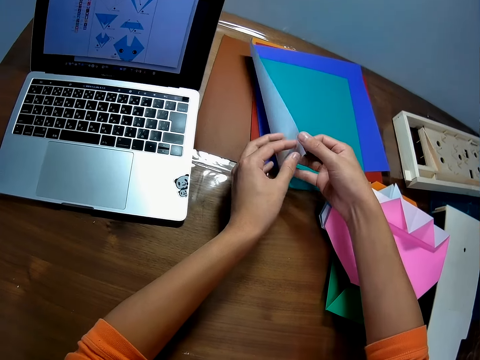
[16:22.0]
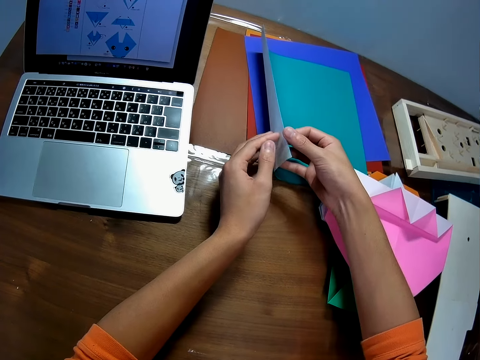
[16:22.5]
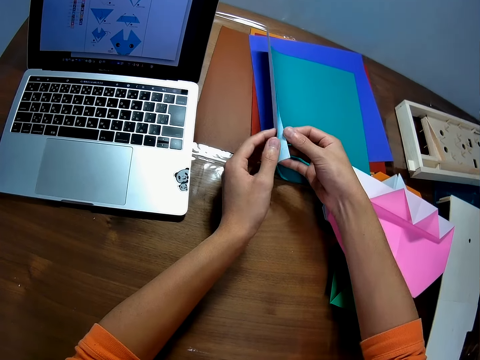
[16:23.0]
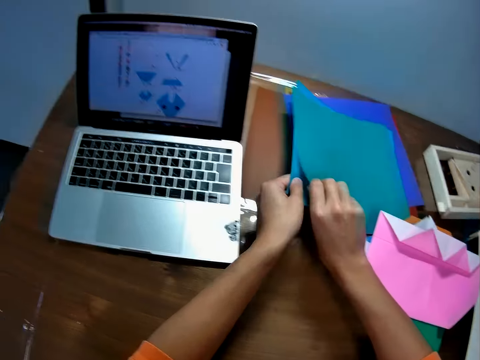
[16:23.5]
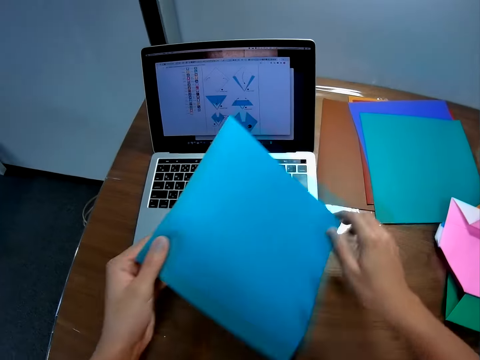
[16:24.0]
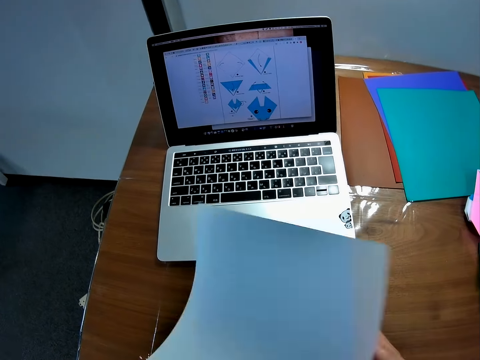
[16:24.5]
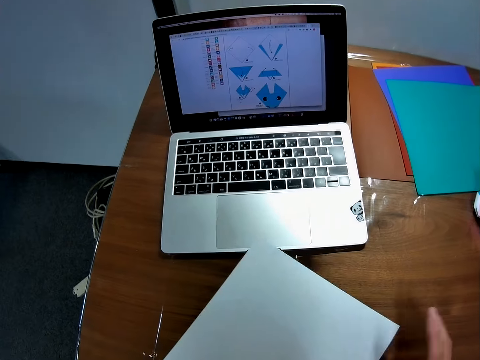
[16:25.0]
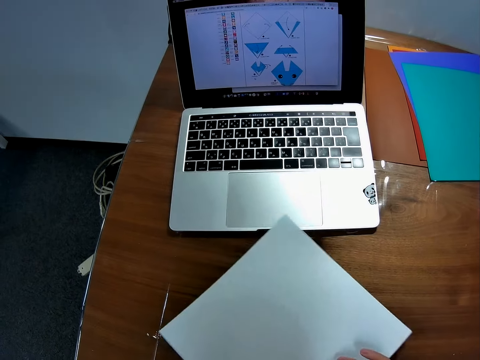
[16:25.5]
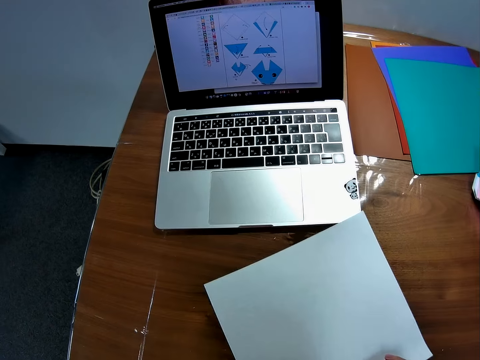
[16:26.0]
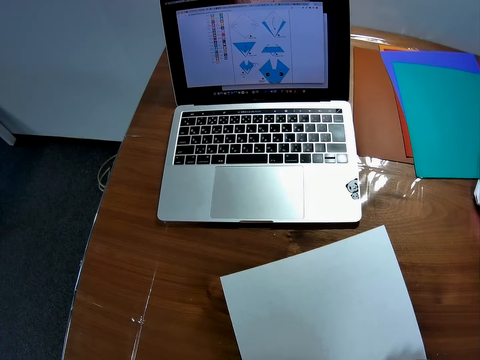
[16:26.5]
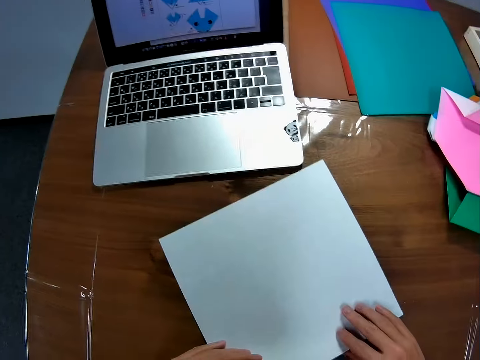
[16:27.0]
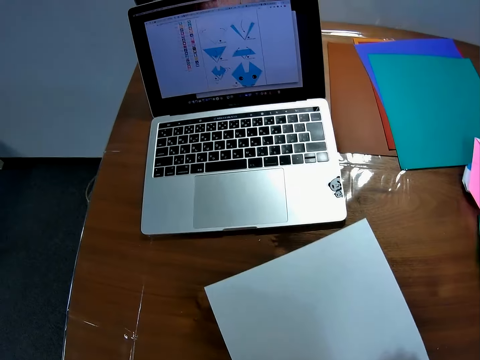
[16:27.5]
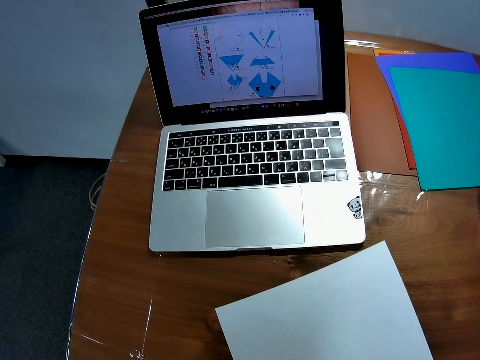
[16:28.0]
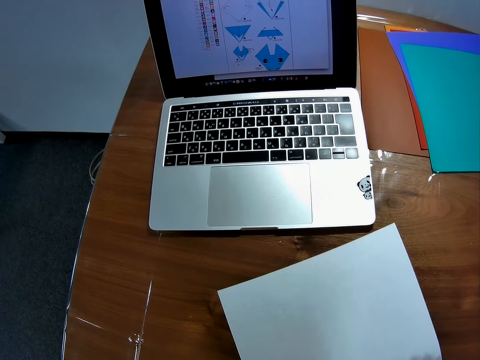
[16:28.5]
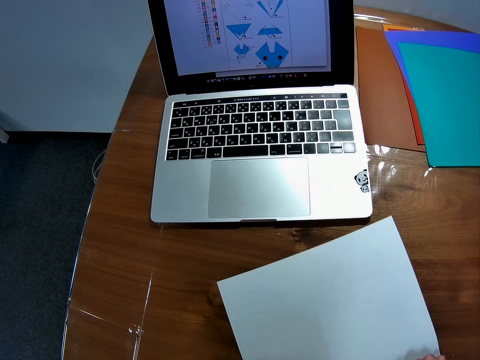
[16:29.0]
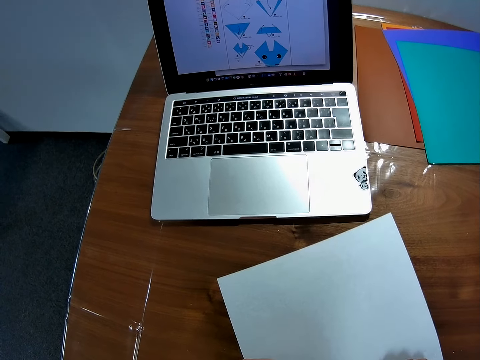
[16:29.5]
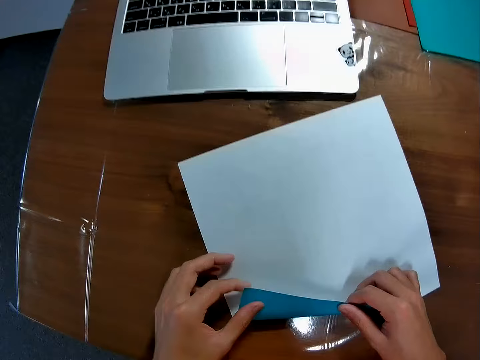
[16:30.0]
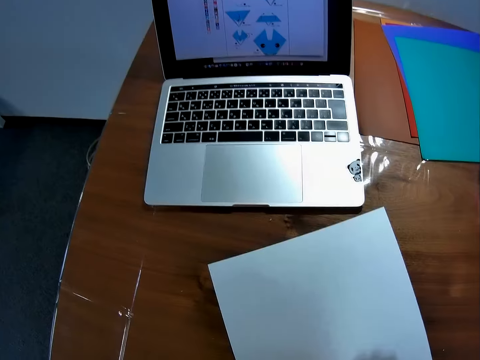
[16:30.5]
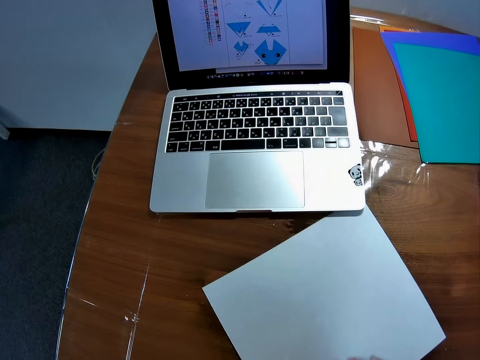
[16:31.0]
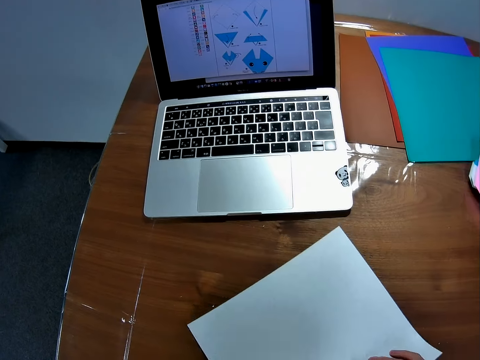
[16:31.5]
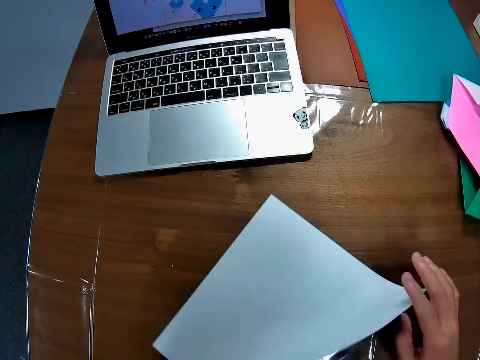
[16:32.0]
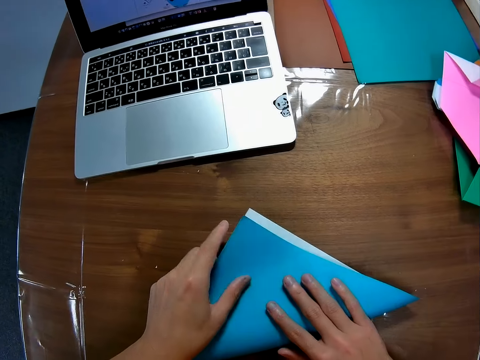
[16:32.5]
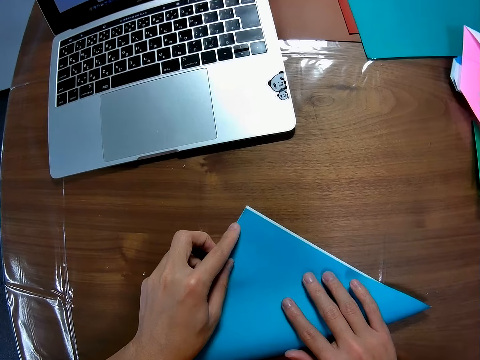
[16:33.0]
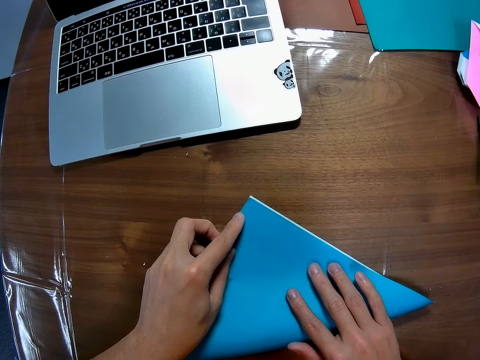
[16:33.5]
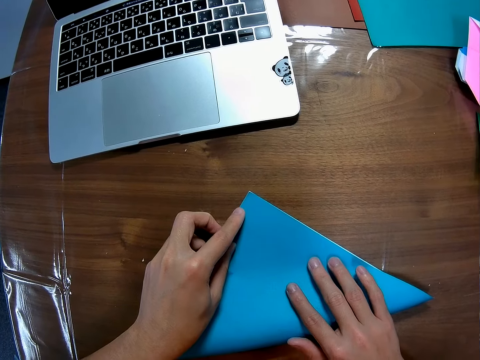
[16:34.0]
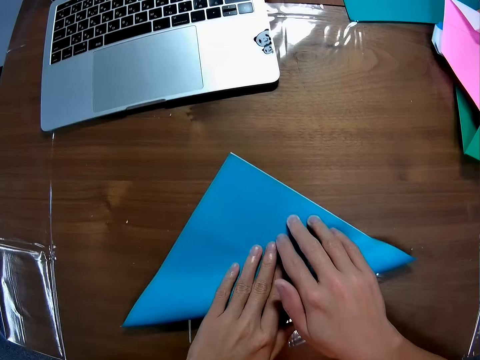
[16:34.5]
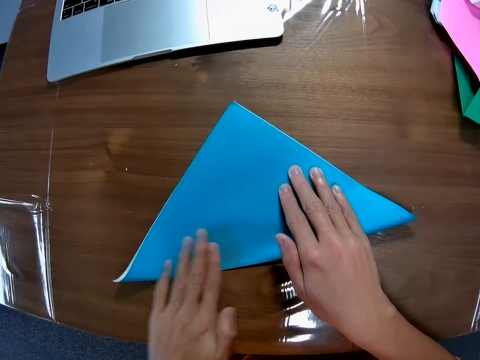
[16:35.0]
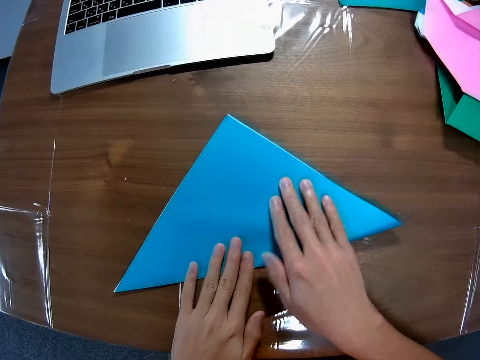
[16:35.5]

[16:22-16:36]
The camera wearer removes a blue paper from the stack of blue papers with his left hand. He turns over the blue paper with his left hand and puts the blue paper on the table with his hands. He adjusts the blue paper on the table with his hands. He folds the blue paper with his hands.

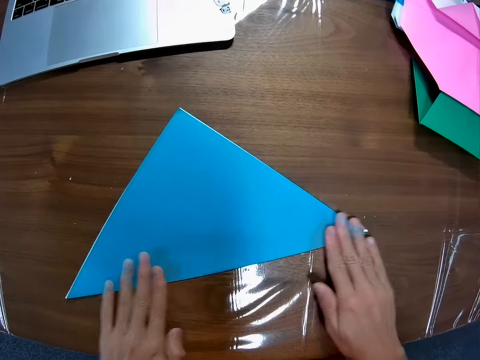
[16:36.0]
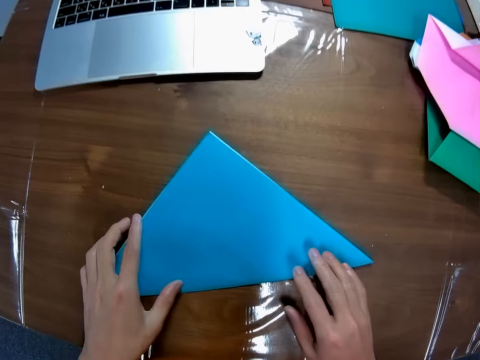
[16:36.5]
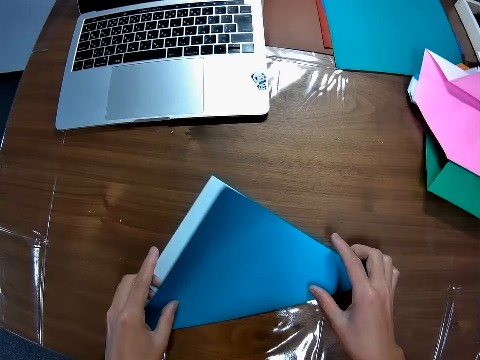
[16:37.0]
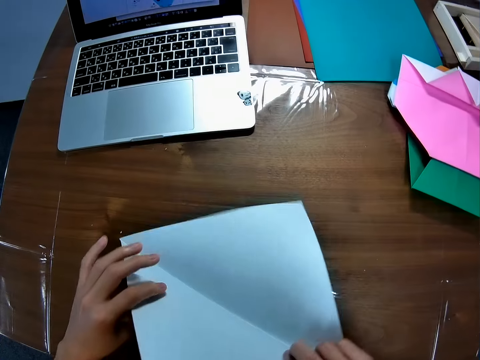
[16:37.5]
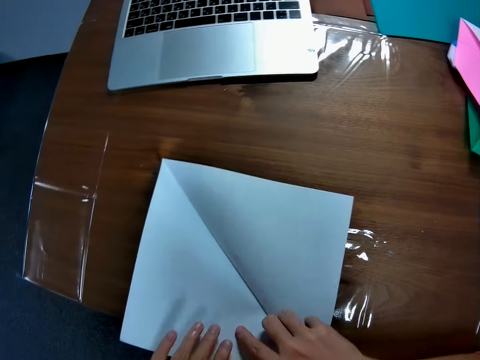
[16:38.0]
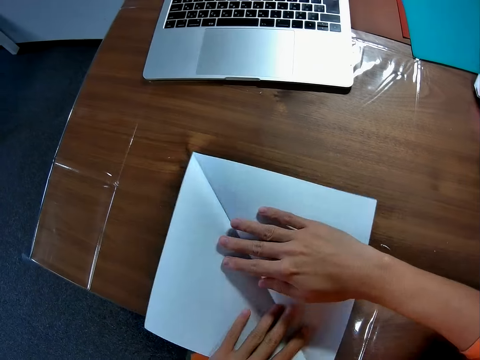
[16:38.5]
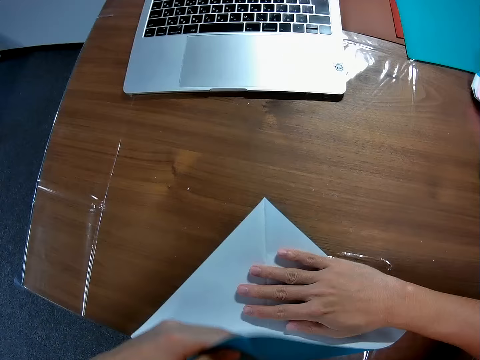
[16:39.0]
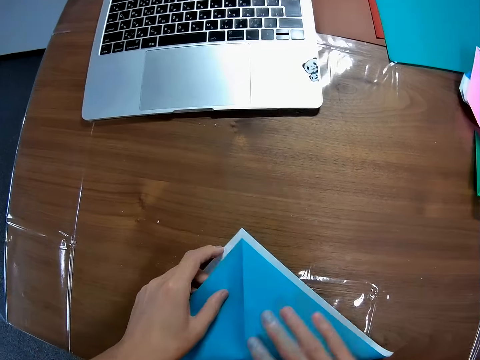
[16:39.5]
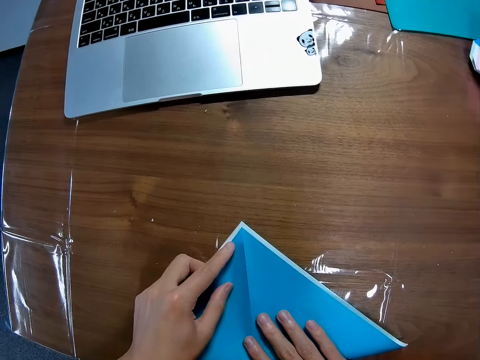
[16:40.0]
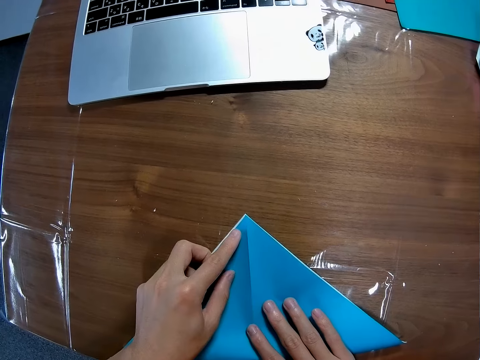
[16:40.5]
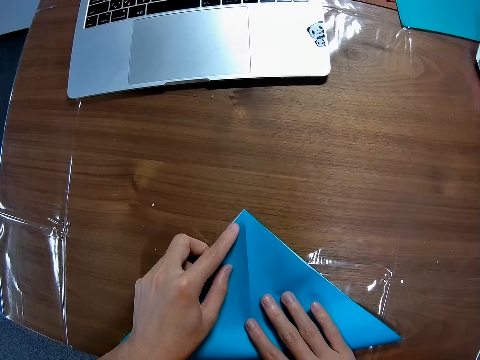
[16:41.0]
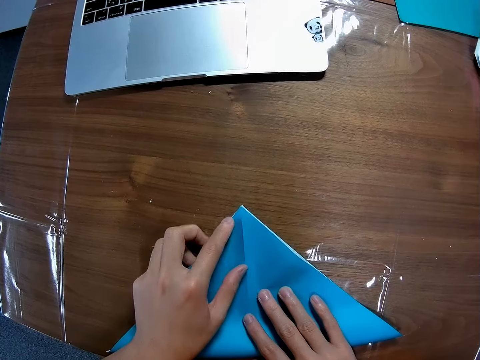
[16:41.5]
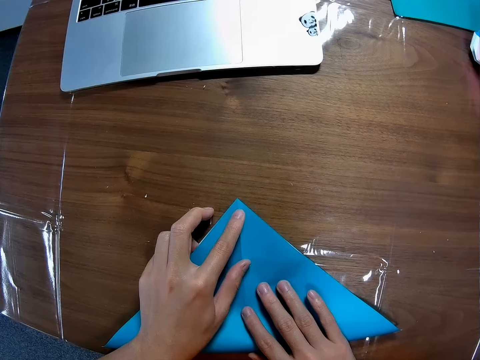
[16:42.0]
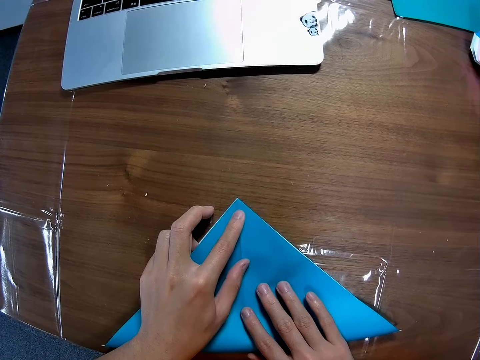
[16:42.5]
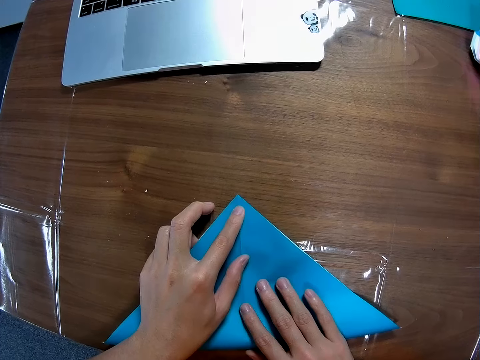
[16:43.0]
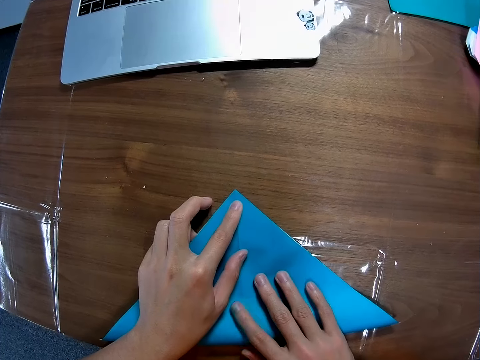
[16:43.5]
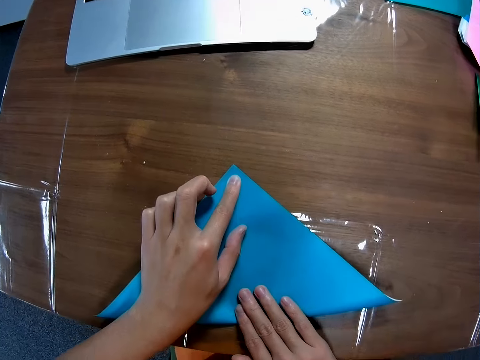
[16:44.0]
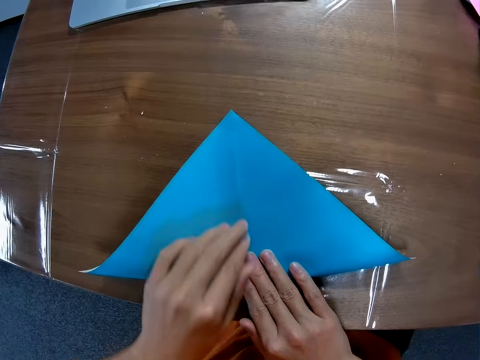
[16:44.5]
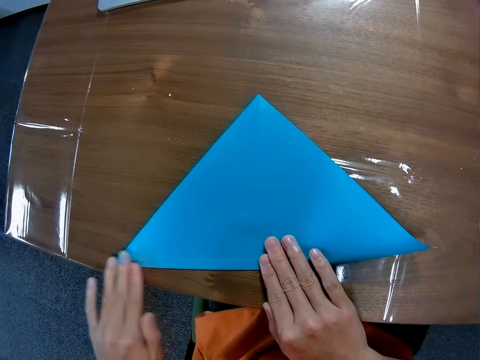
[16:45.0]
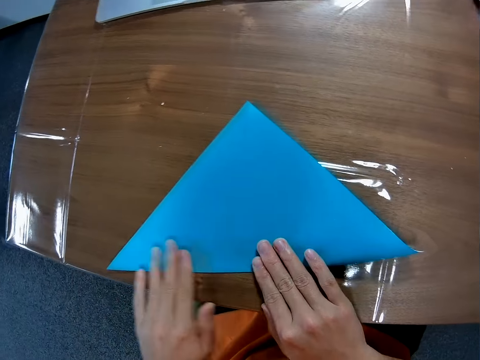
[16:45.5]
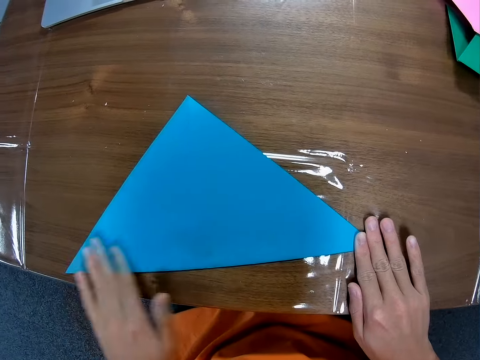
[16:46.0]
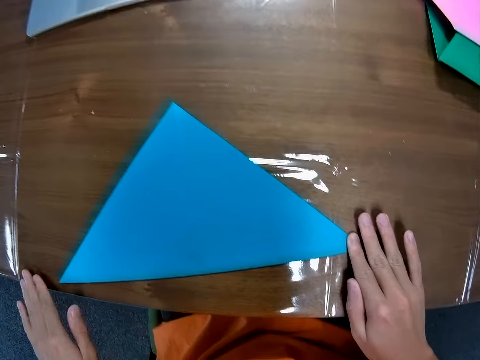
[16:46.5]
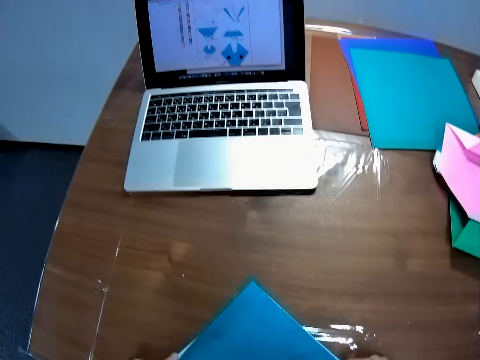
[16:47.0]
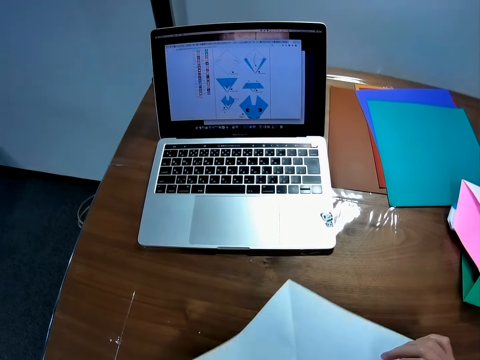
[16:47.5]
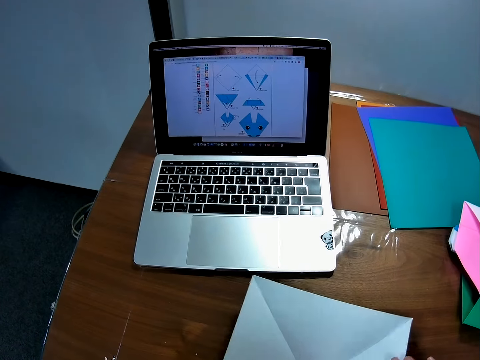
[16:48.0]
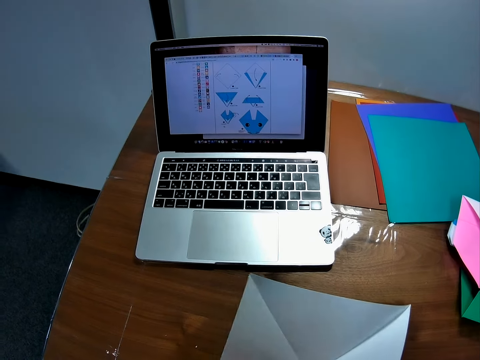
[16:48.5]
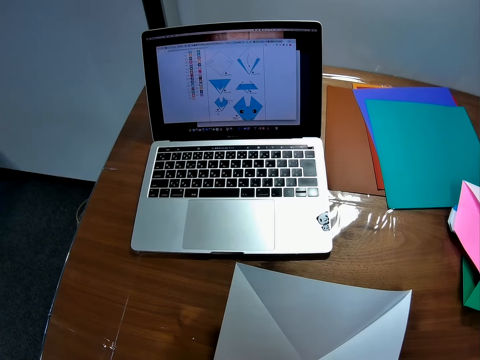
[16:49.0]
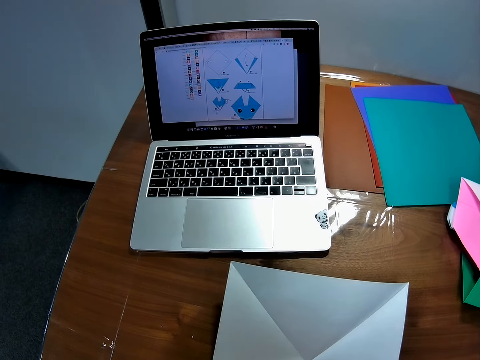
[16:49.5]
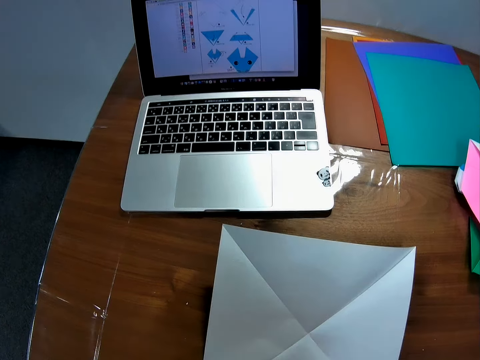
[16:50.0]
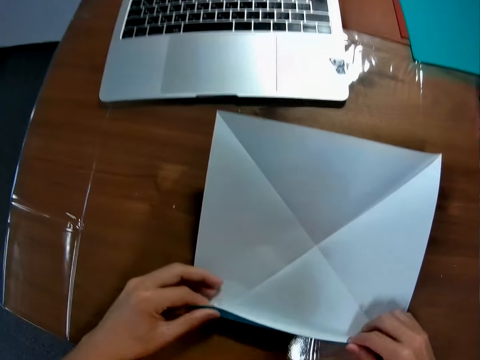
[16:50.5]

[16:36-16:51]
The camera wearer unfolds the blue paper with his hands. He folds the blue paper with his hands. He unfolds the blue paper with his hands.
